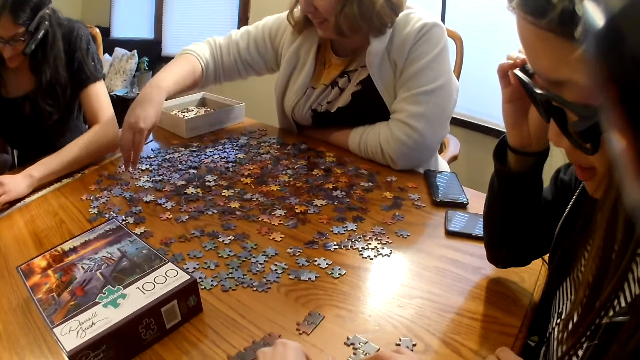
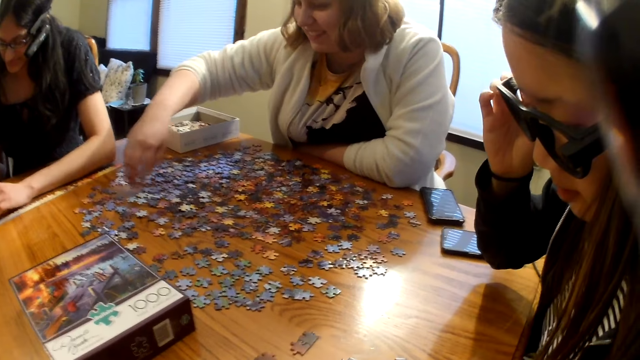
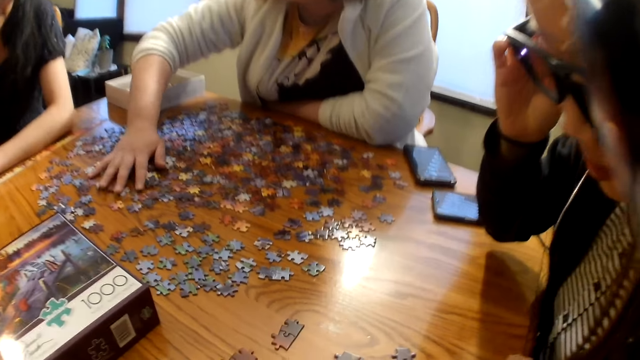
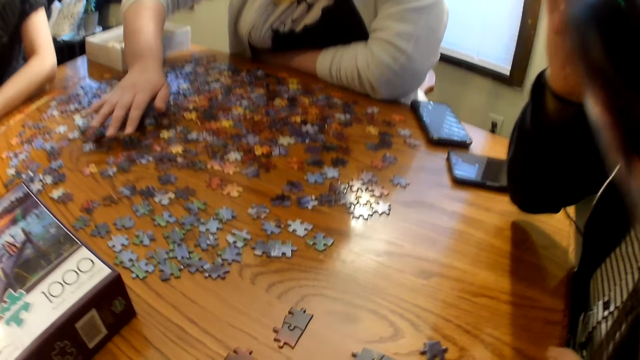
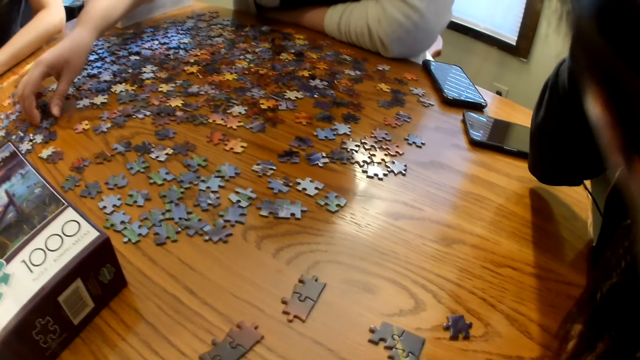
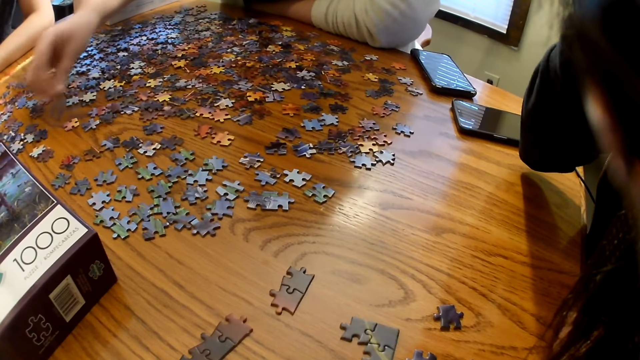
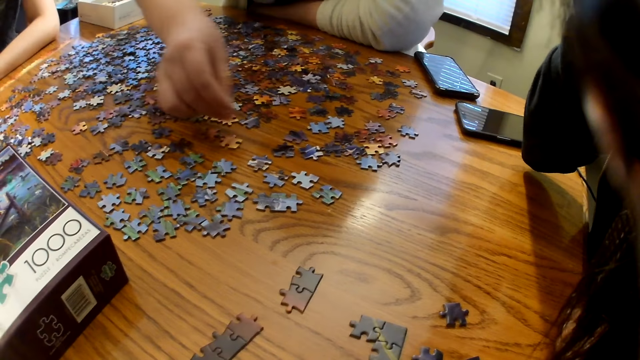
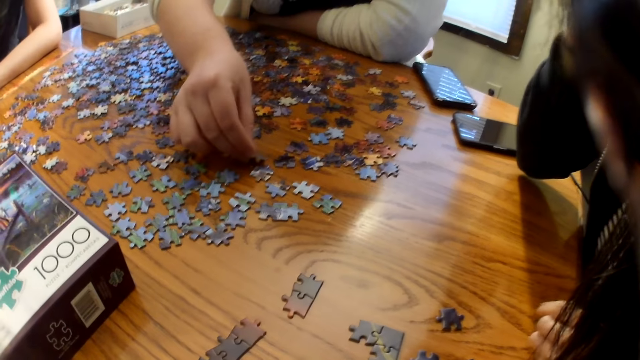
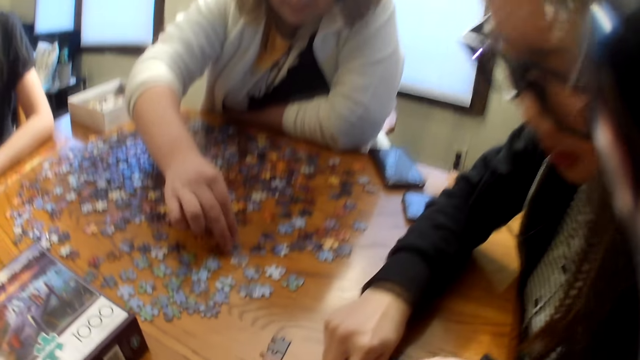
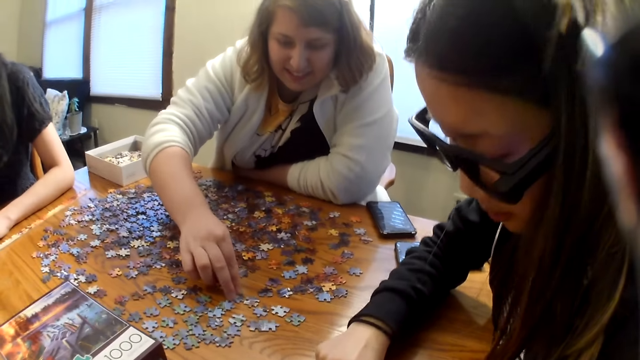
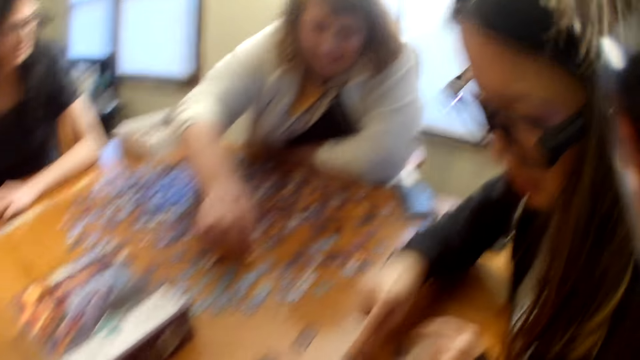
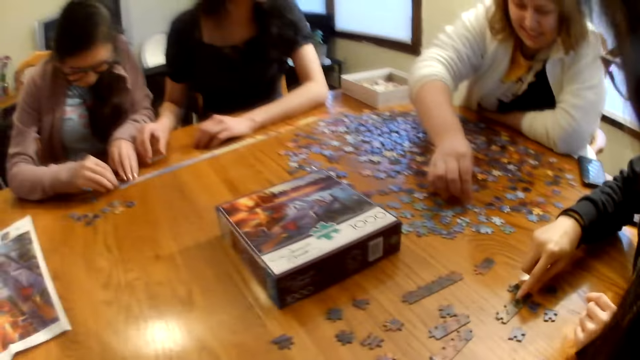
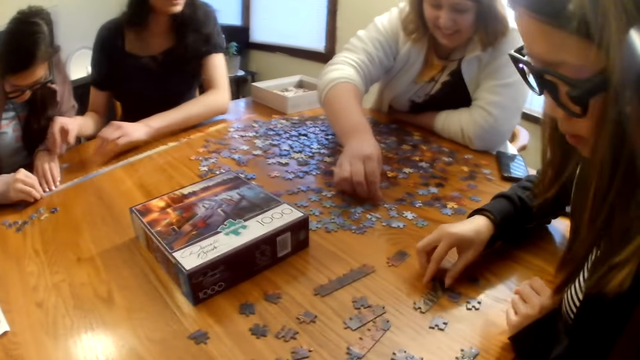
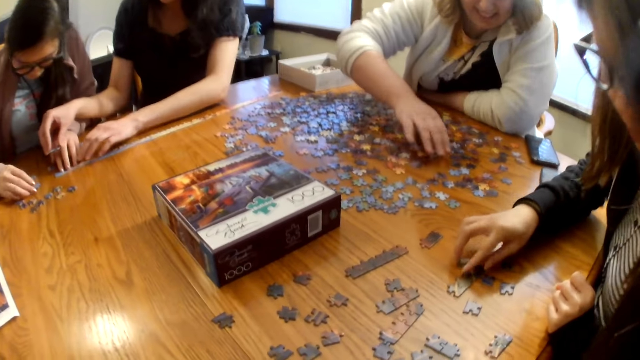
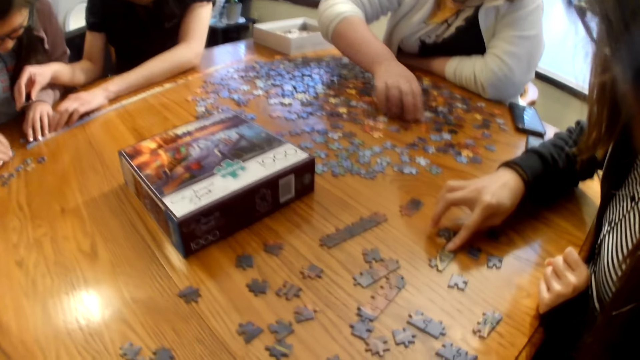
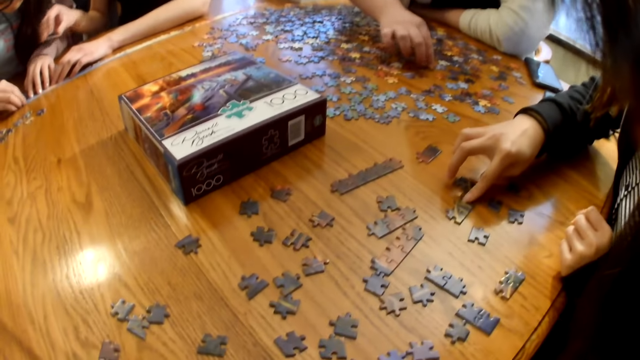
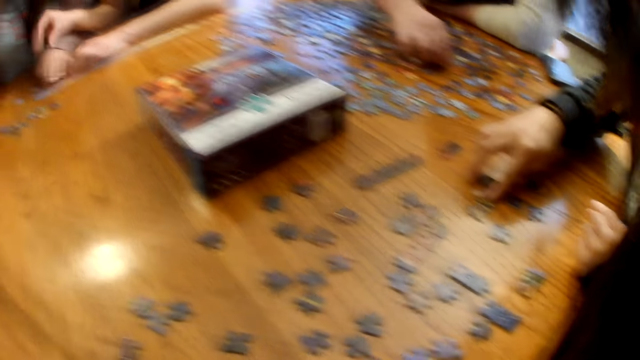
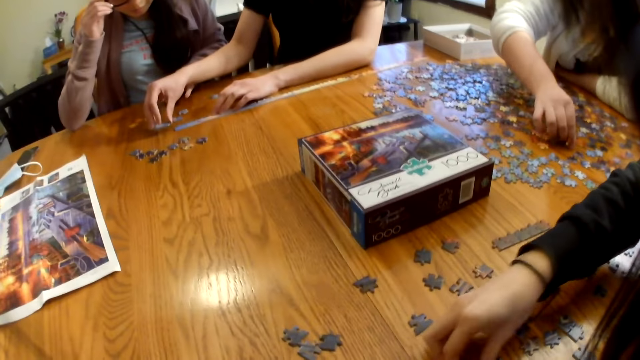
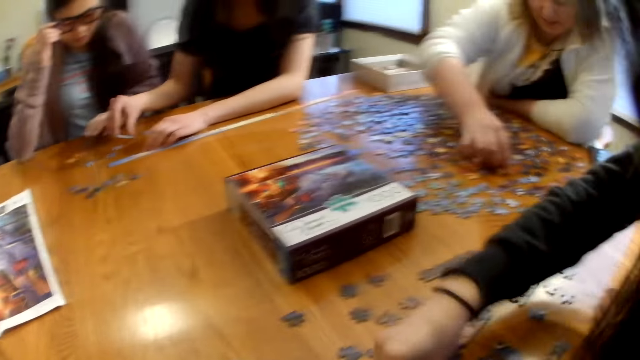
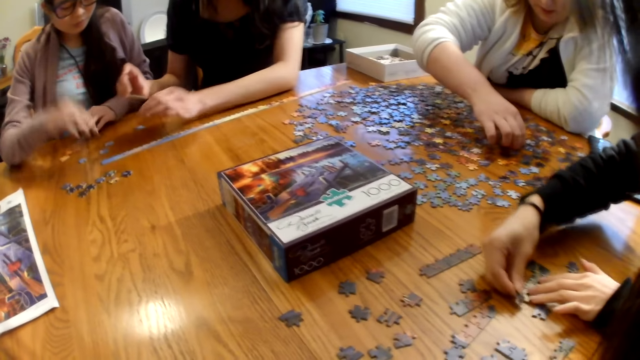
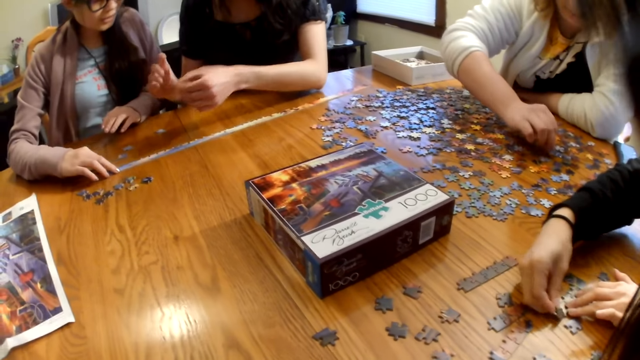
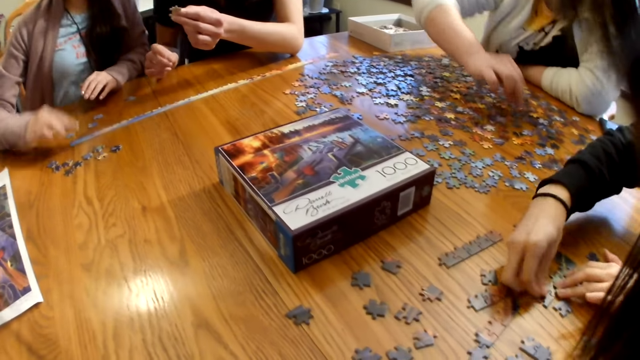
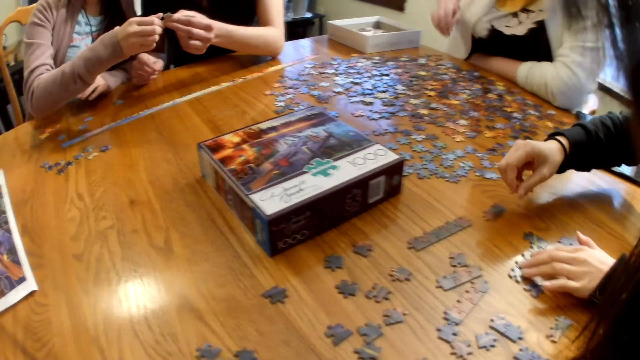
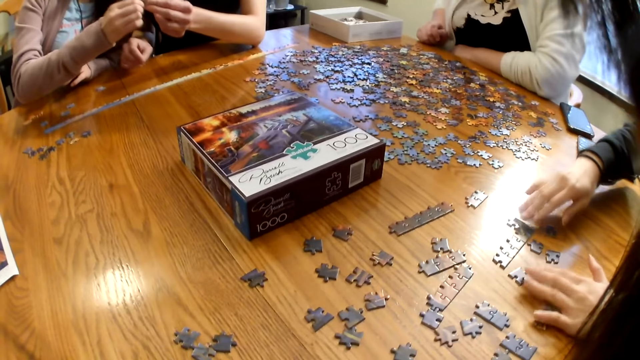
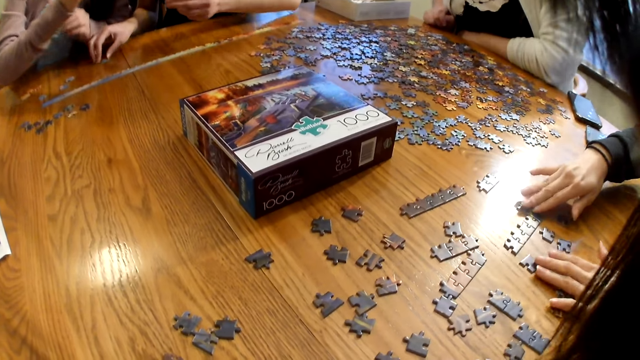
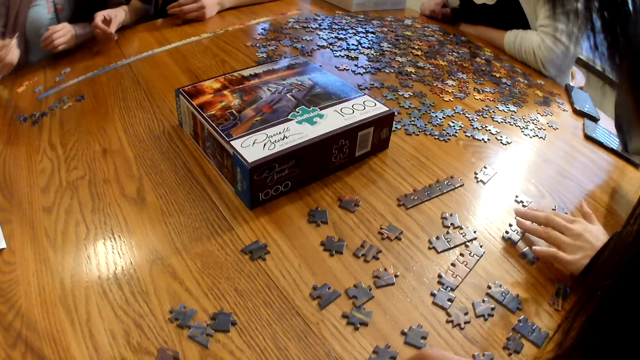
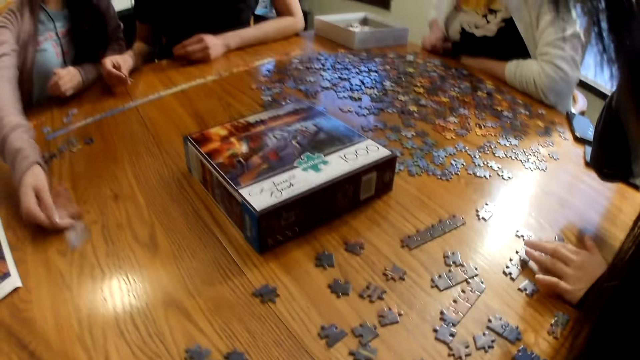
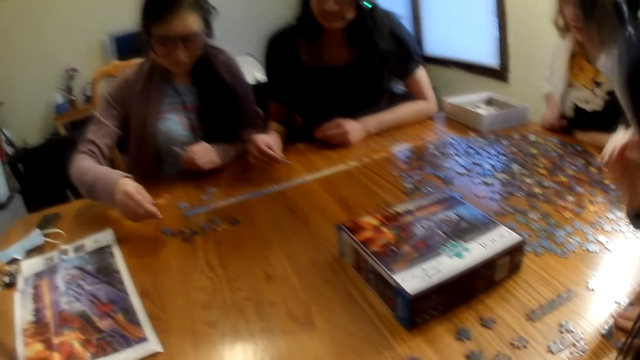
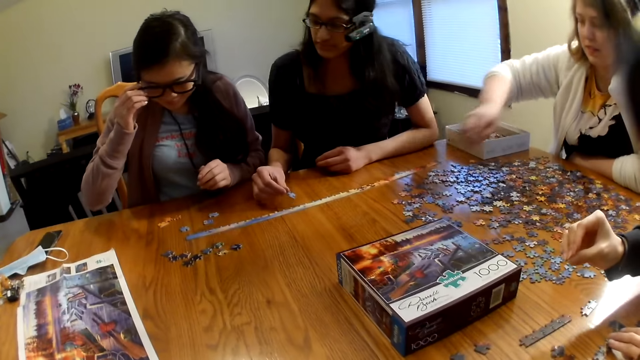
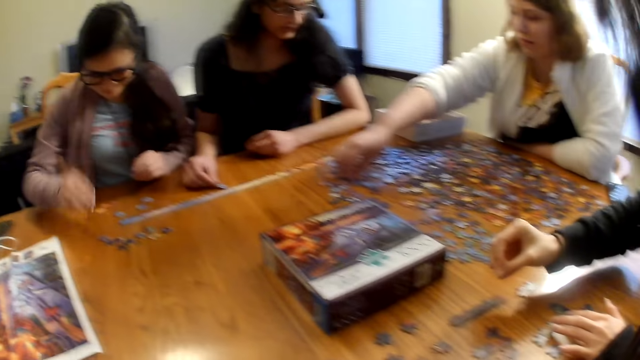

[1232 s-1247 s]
A woman picks a piece from the table, spreads the pieces on the table, picks a piece from the table and places the piece on the table. Another woman moves the piece on the table, joins the piece on the table and looks at the pieces on the table.

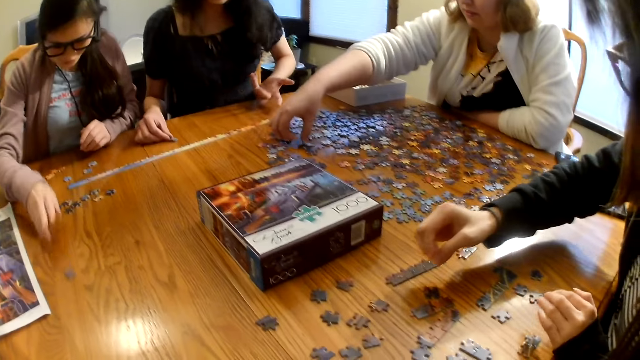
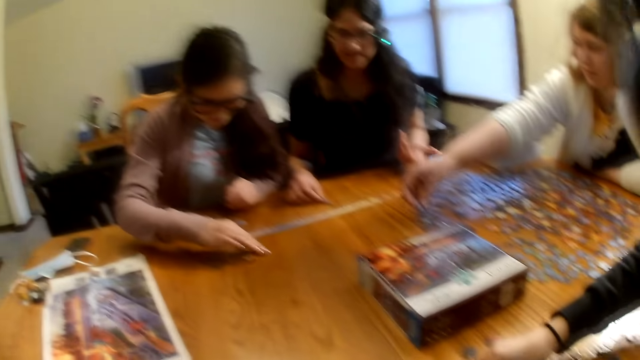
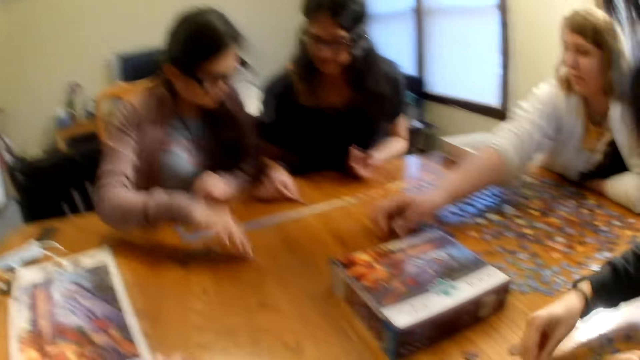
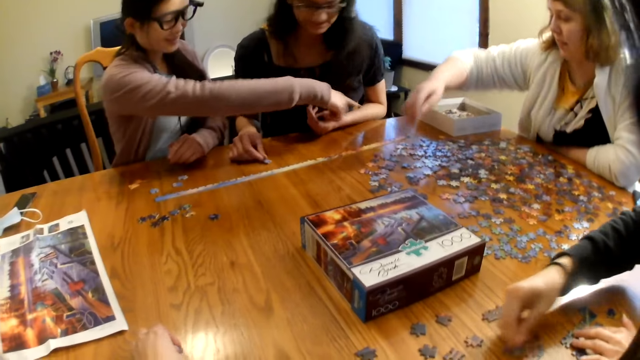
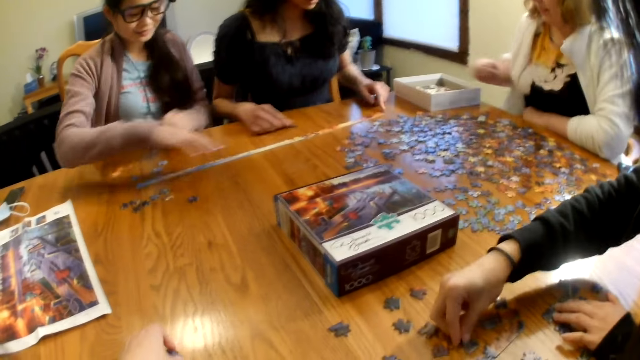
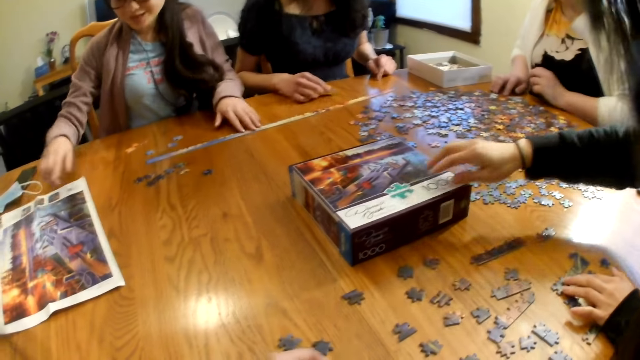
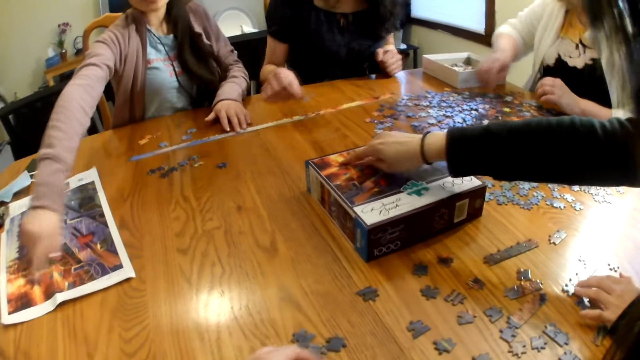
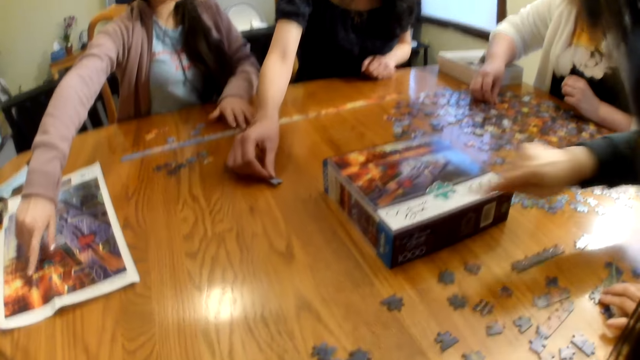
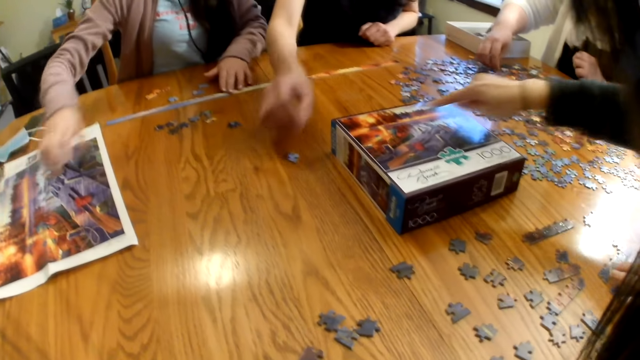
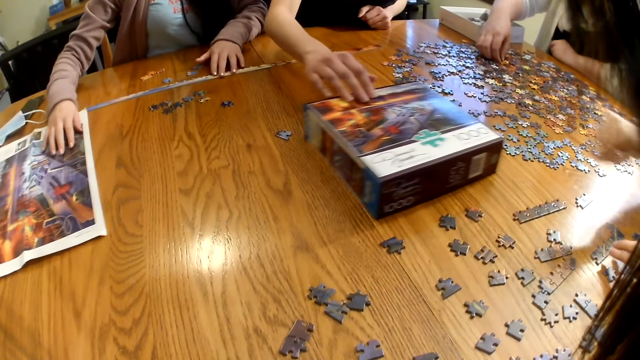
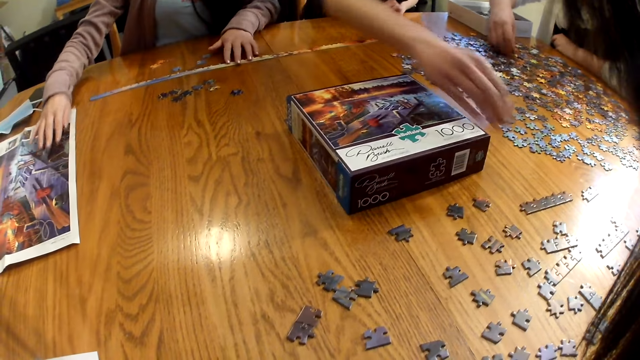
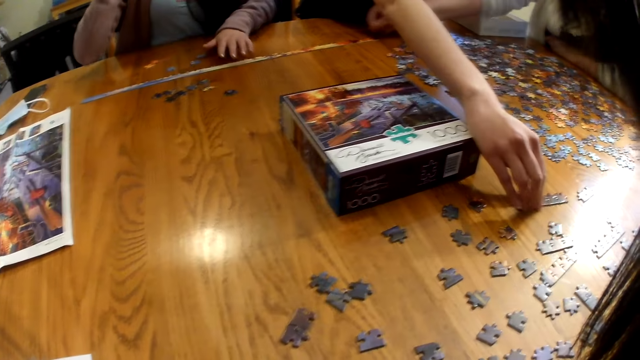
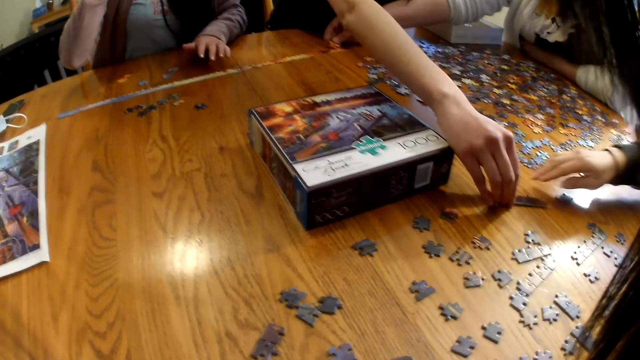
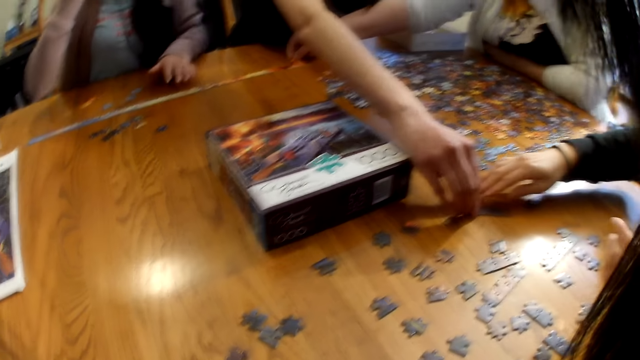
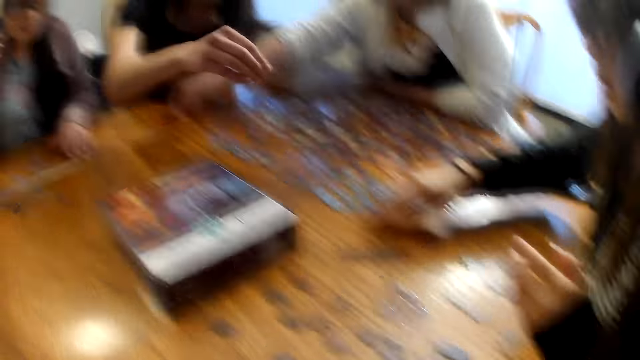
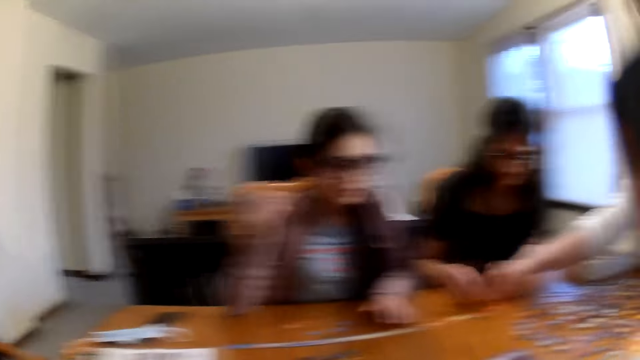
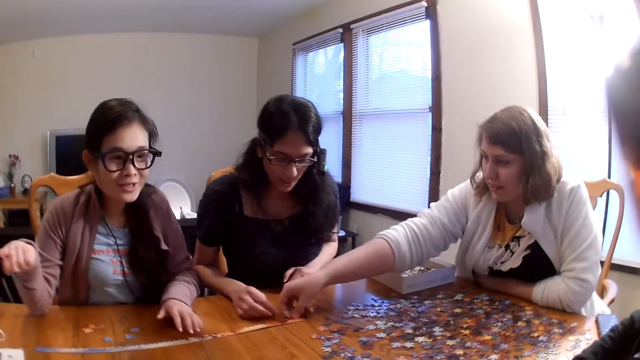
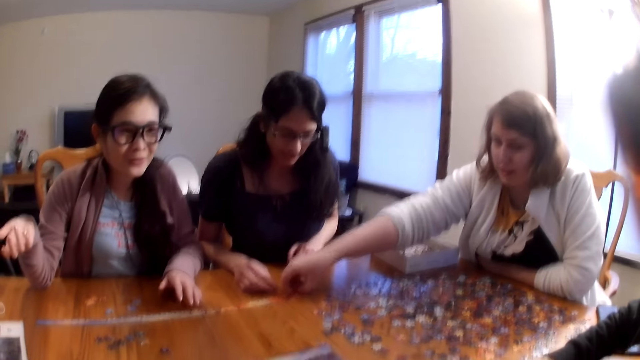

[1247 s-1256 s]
A woman picks a piece from the table and places the piece on the table. Another woman moves the box on the table.
